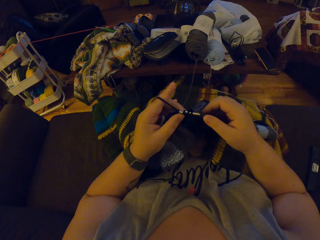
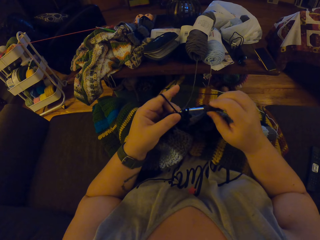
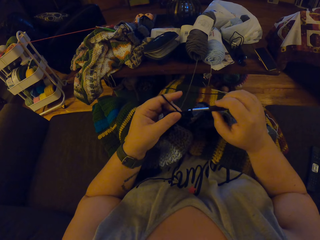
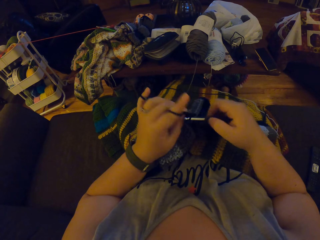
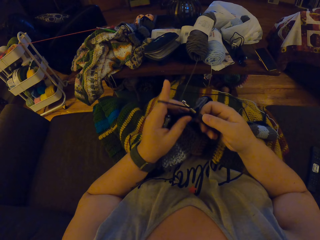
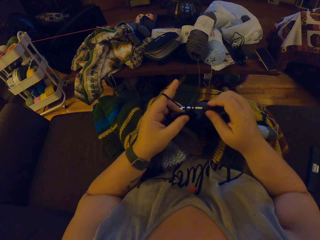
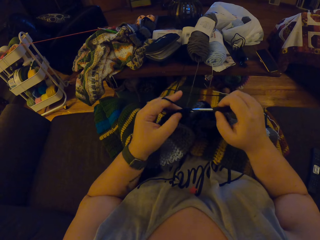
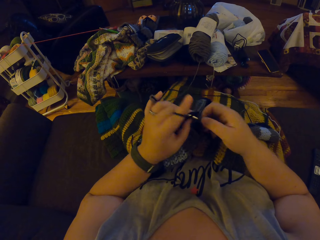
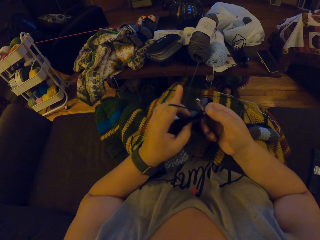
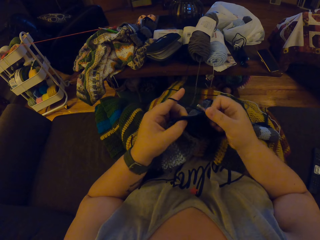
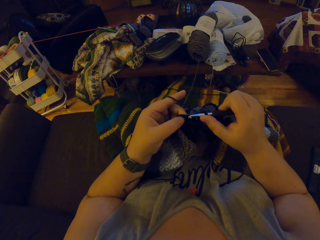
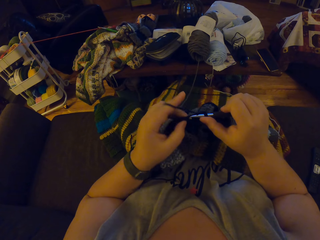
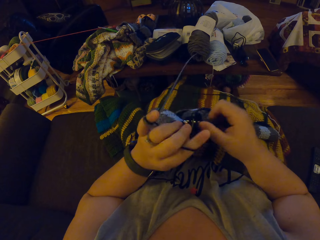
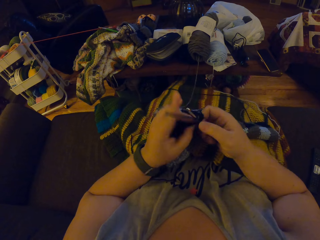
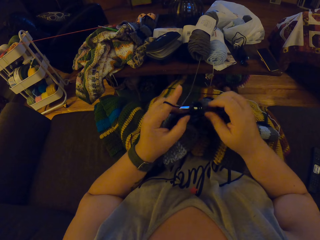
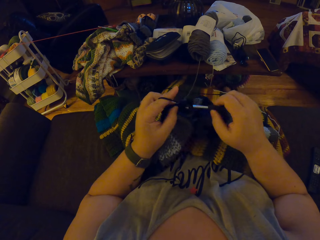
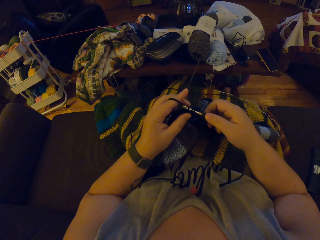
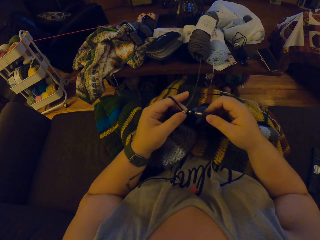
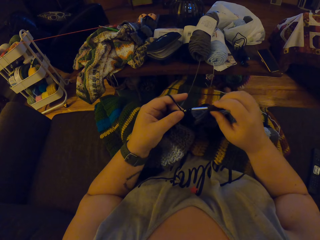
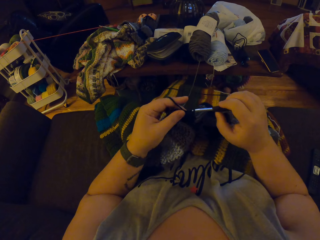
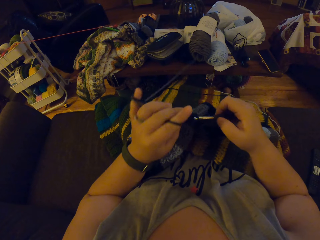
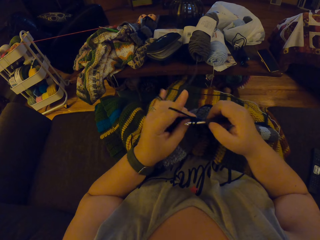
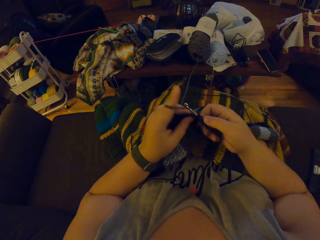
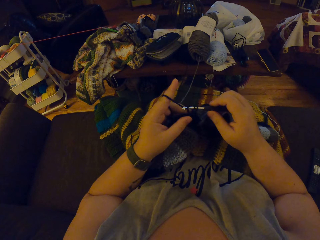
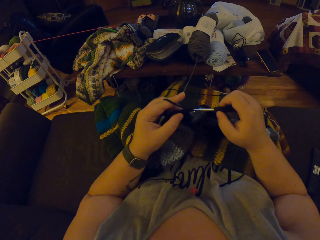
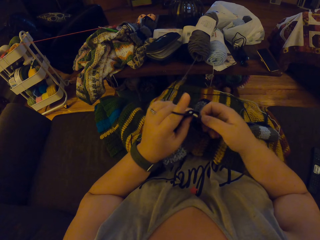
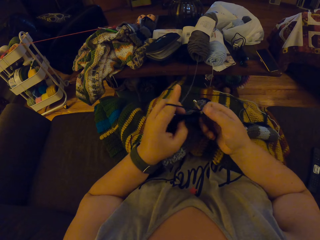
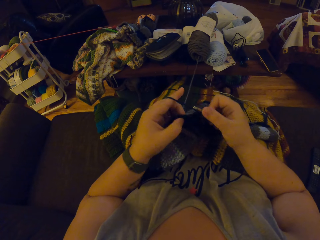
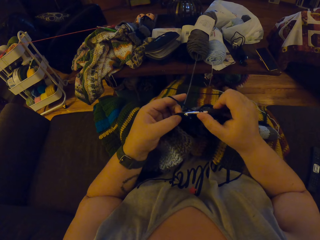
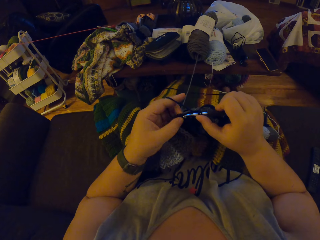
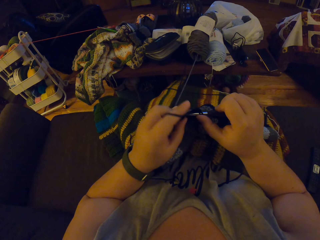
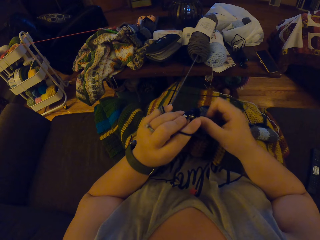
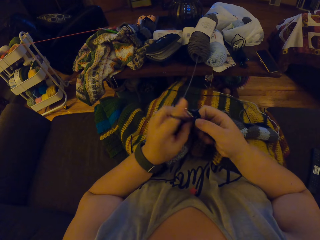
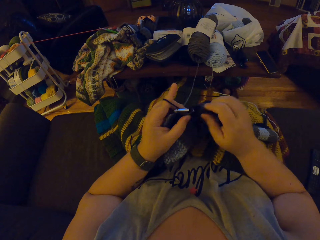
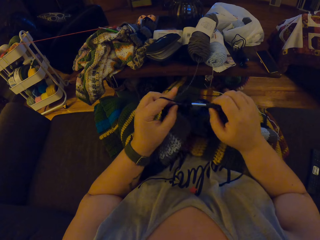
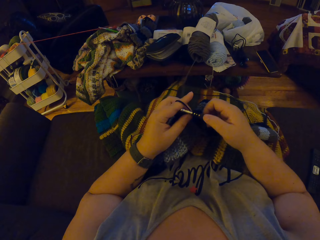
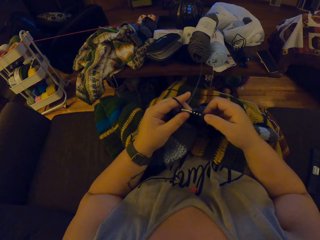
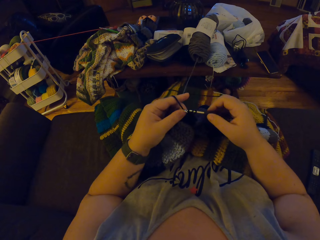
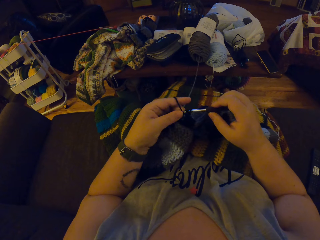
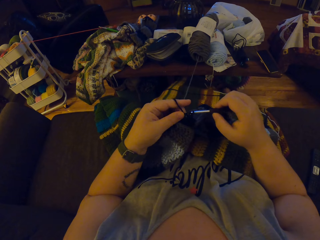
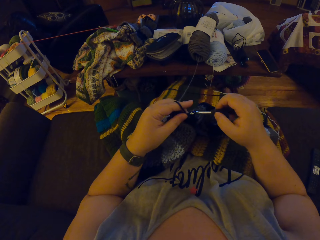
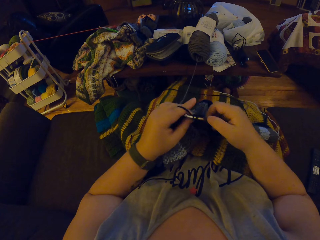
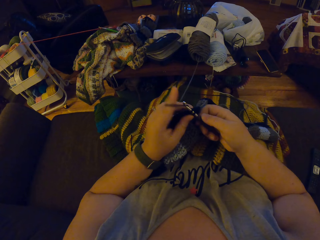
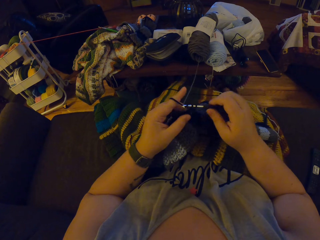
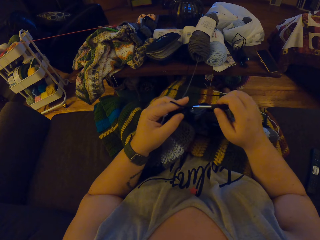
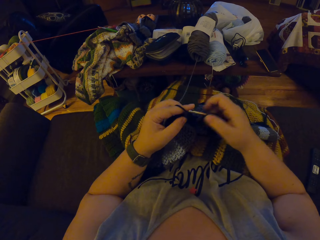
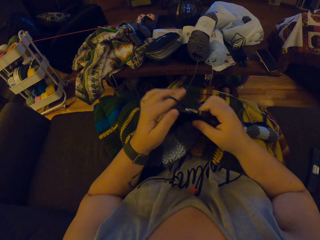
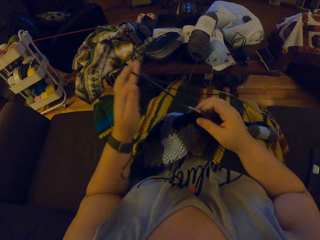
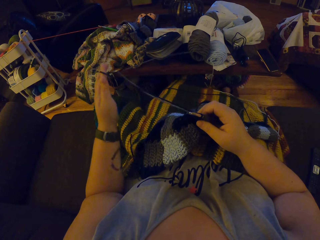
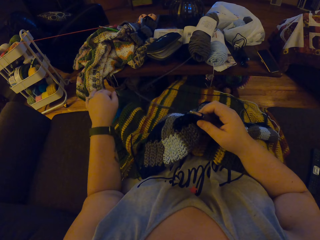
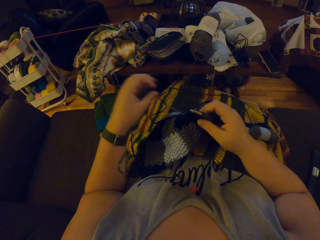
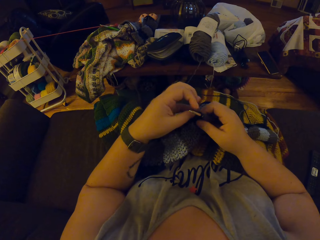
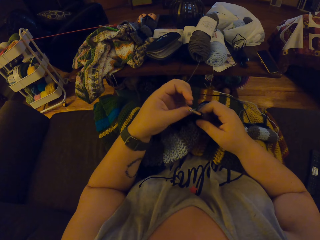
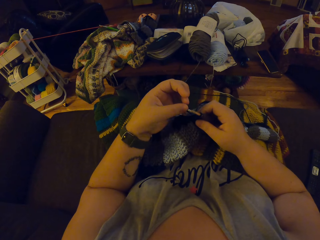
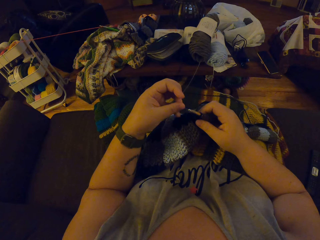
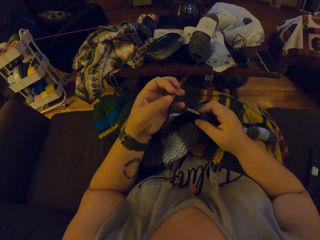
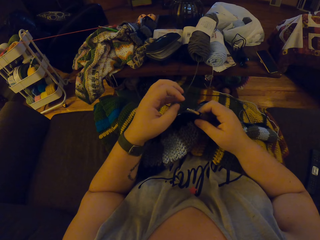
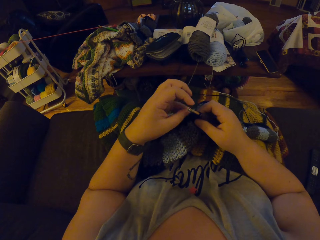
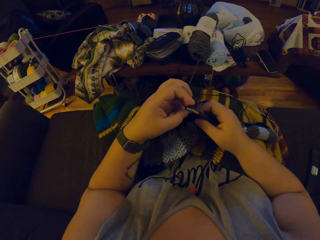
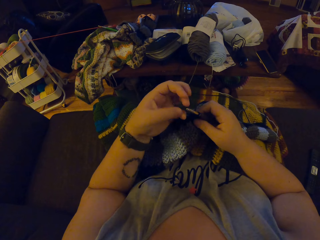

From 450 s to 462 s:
The camera wearer unhangs the black yarn from her left fingers. She pulls the thread with her hands. She hangs the black yarn on her left pinky finger.

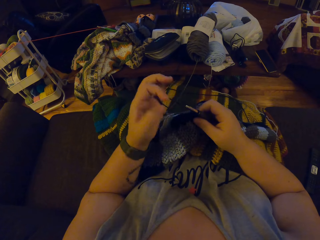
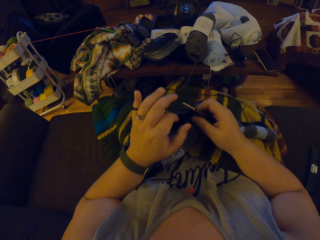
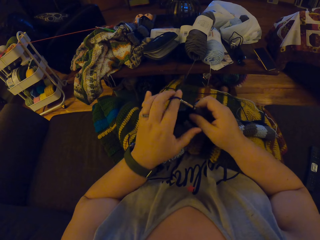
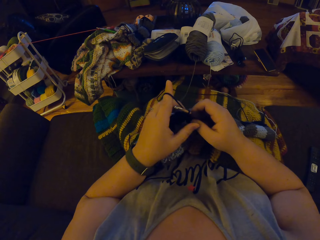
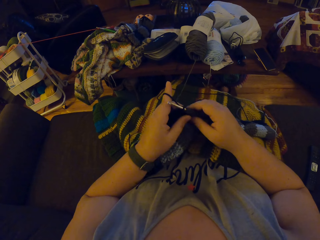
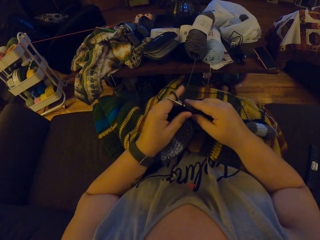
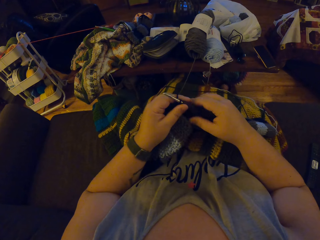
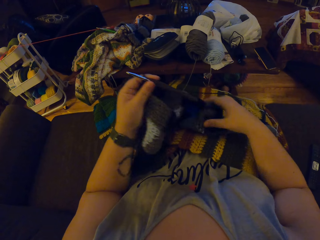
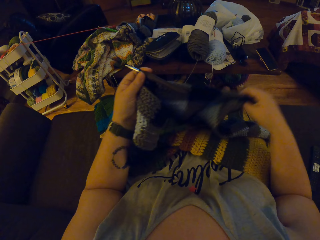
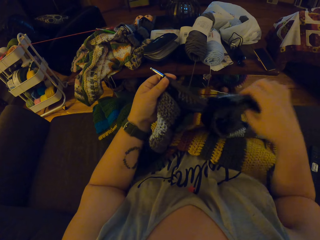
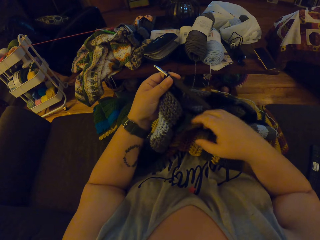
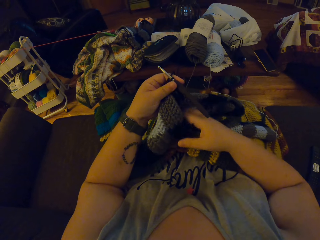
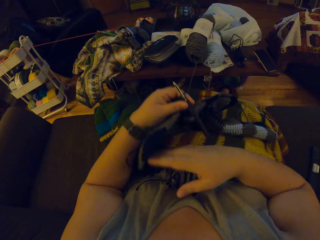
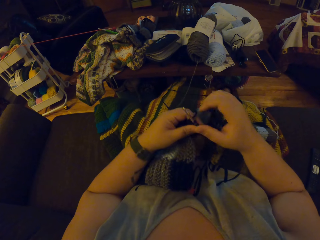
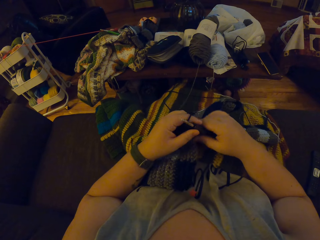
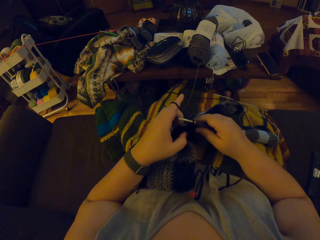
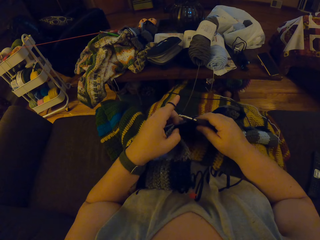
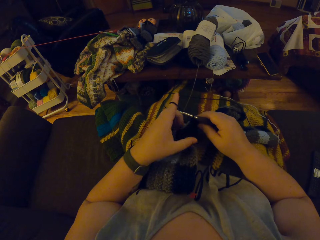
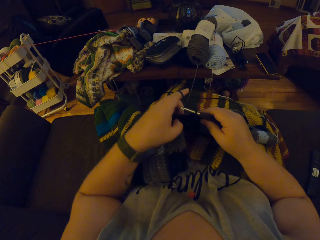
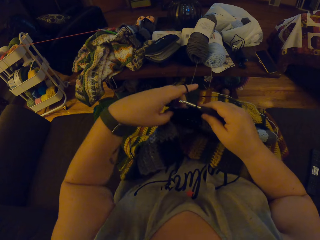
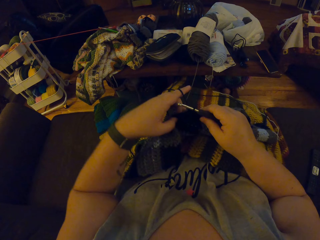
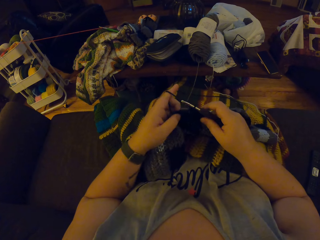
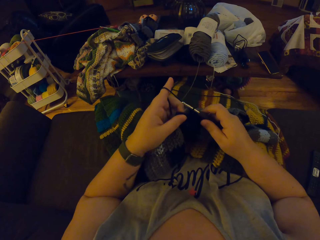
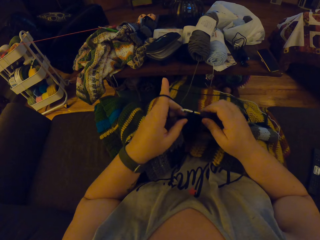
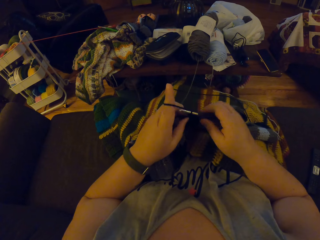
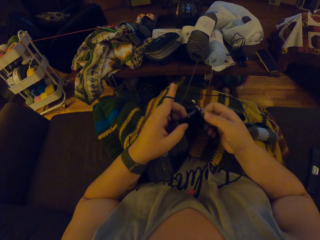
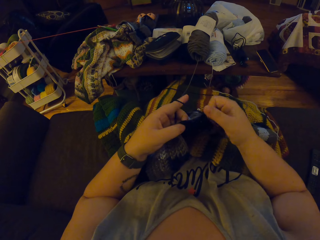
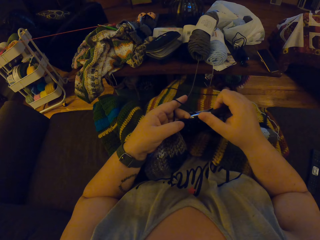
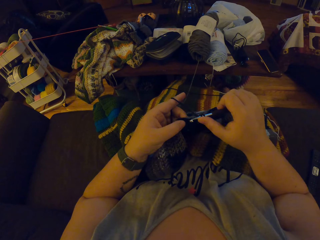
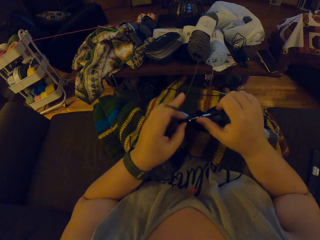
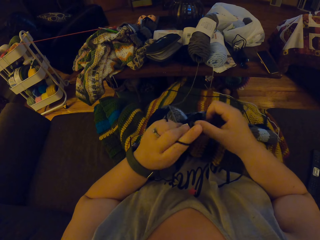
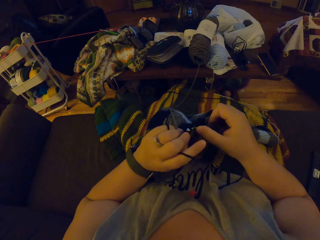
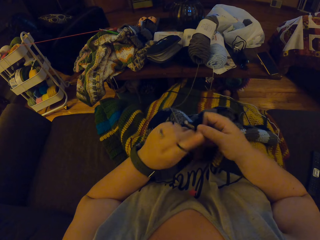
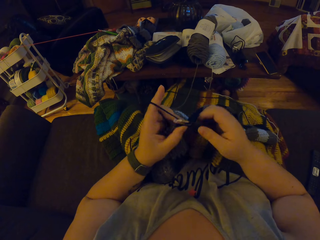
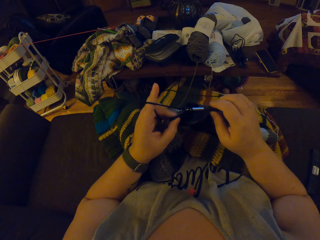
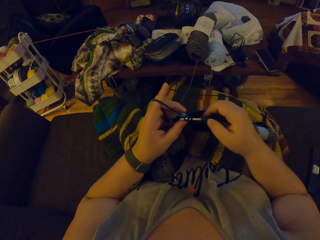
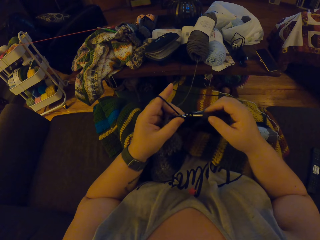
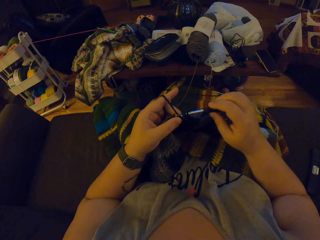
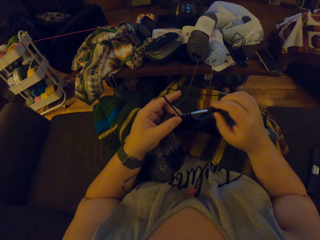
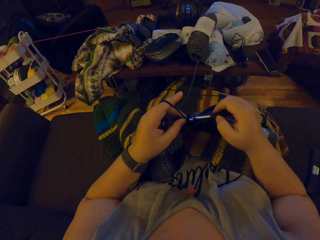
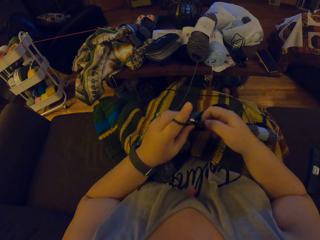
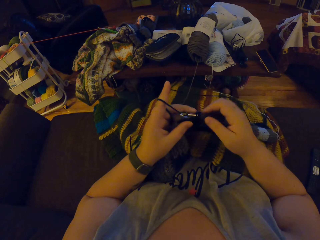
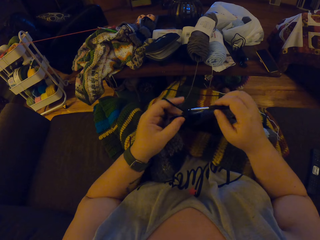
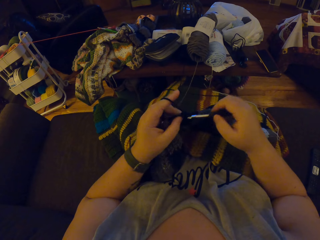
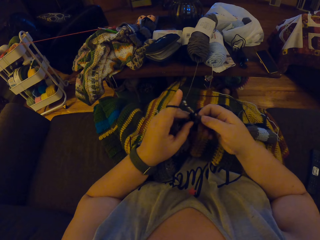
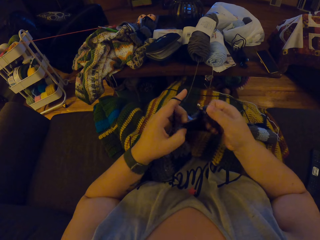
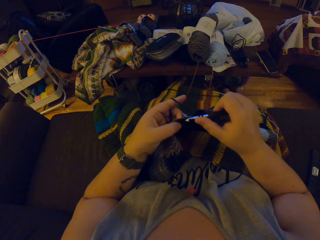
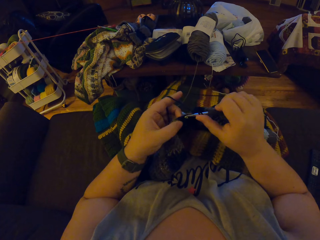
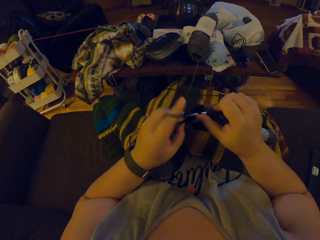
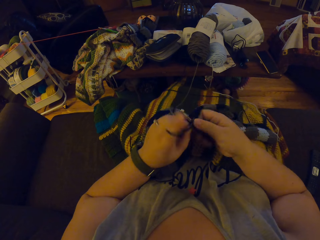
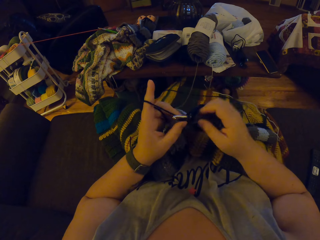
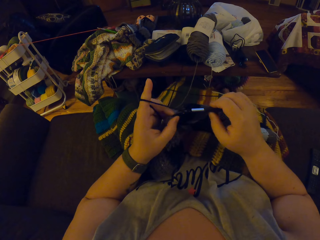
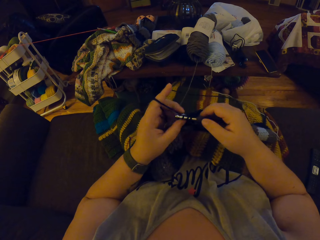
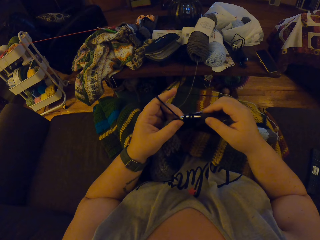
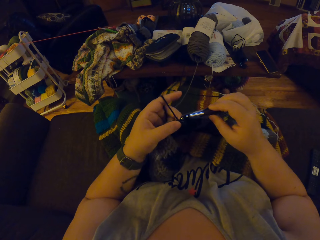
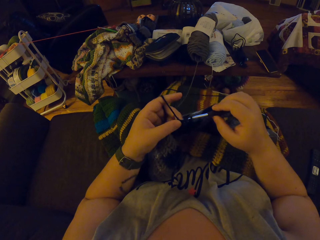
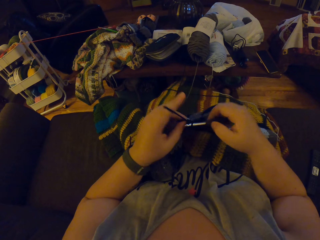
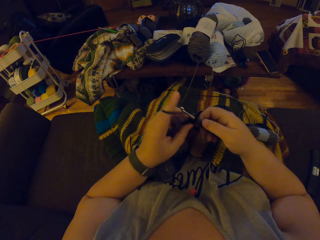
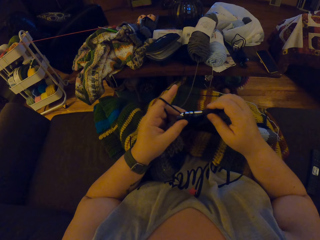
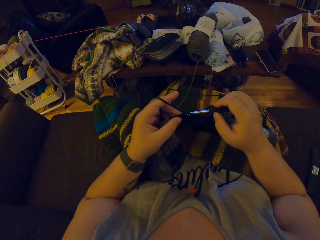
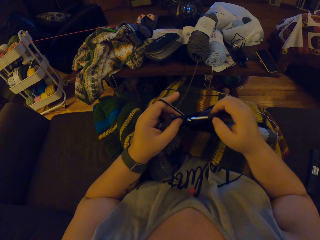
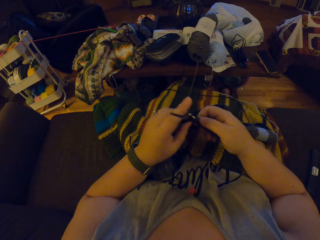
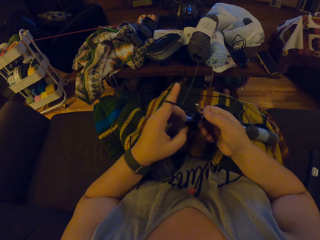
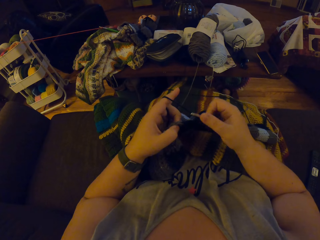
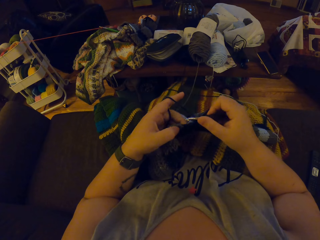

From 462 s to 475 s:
The camera wearer hangs the black yarn on her left index finger. She passes the crochet hook to her left hand. She adjusts the crochet on her lap. She stretches the garment. She holds the crochet hook with her right hand. She crochets the black yarn with the crochet hook.
